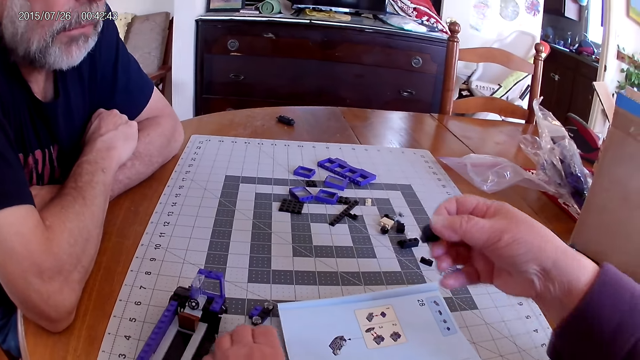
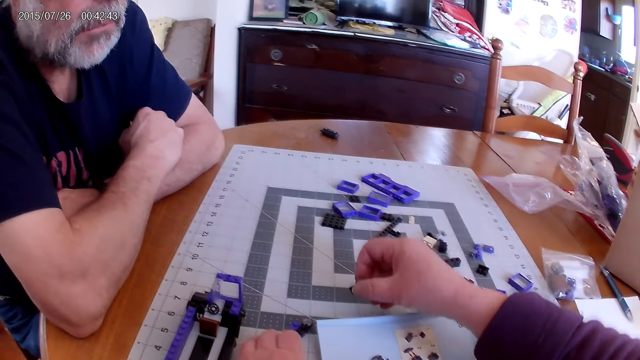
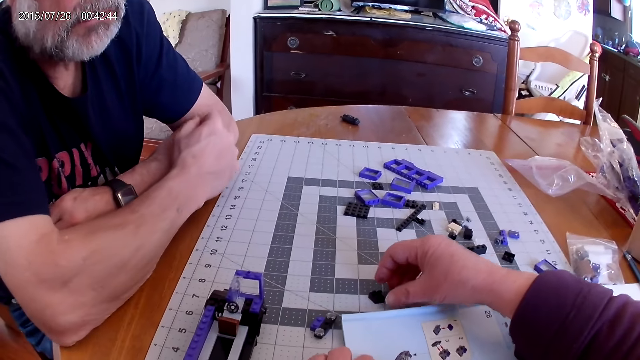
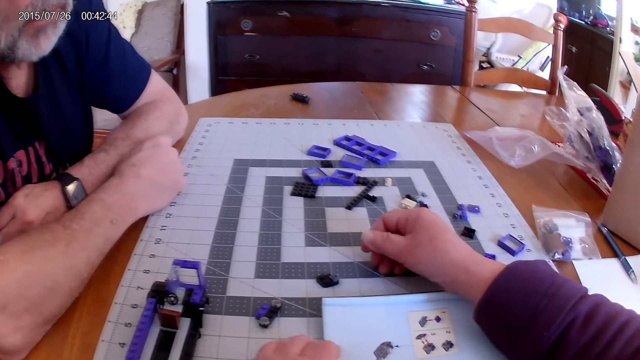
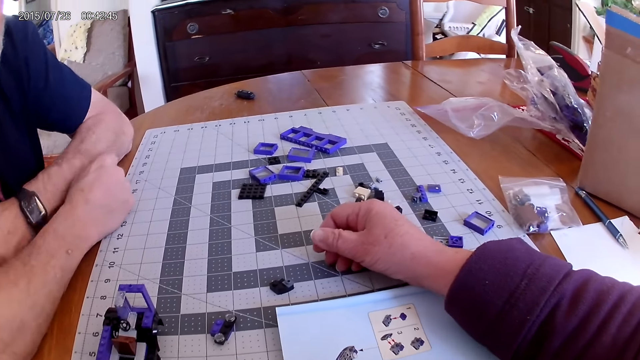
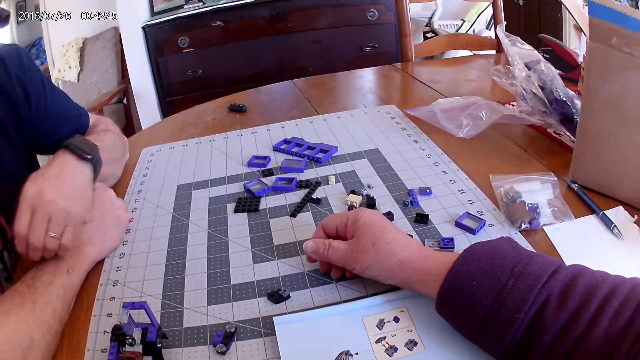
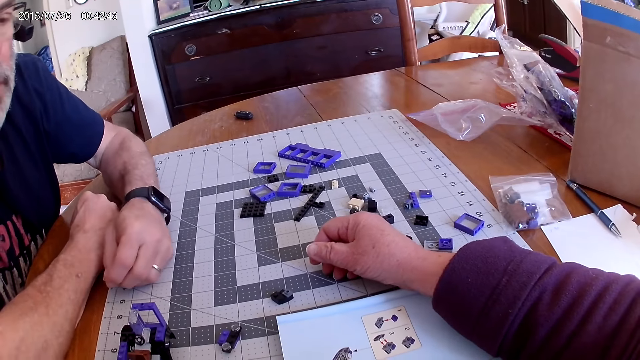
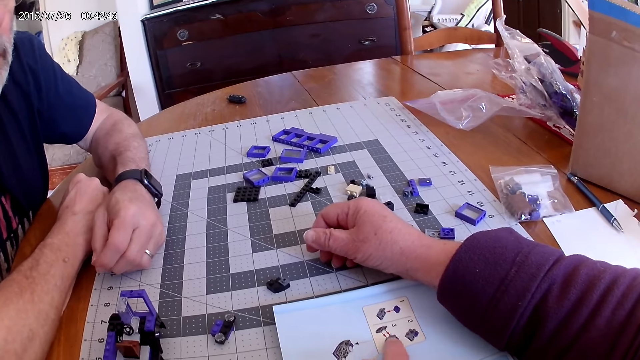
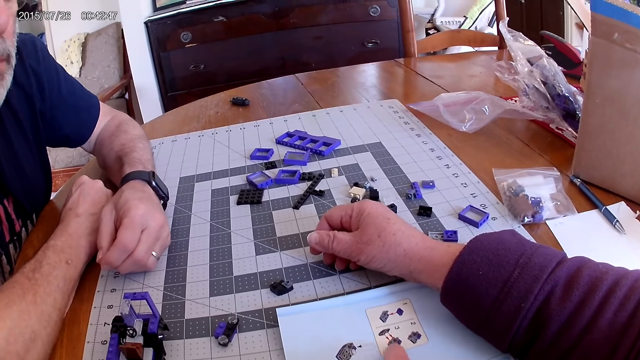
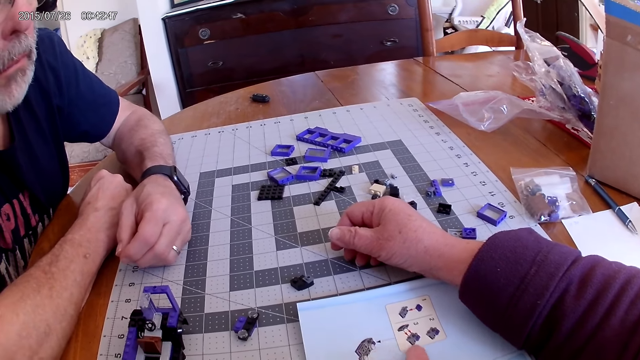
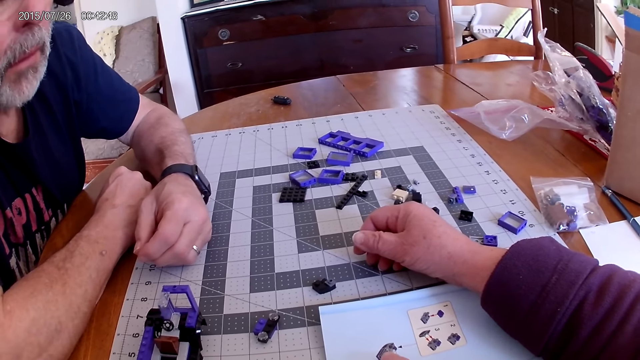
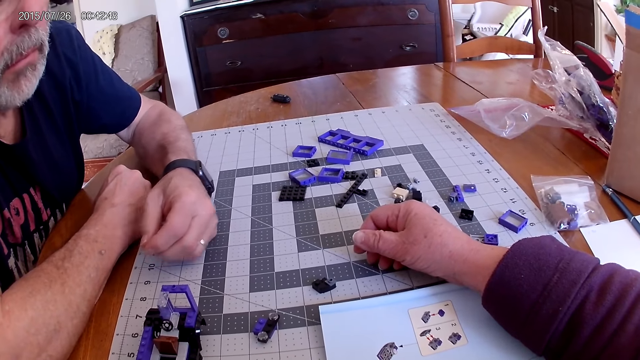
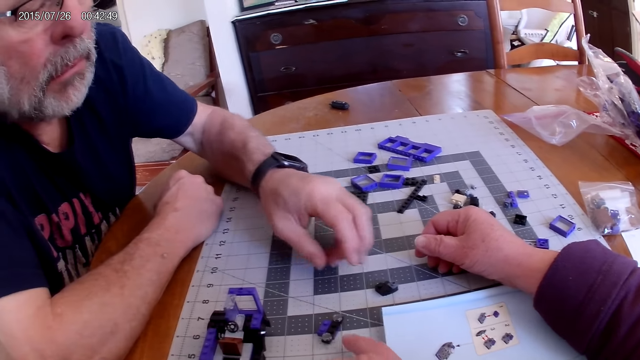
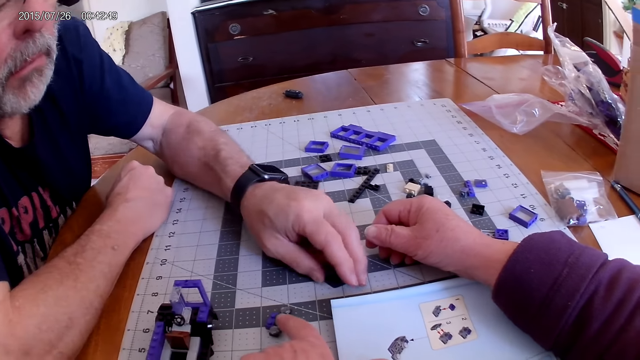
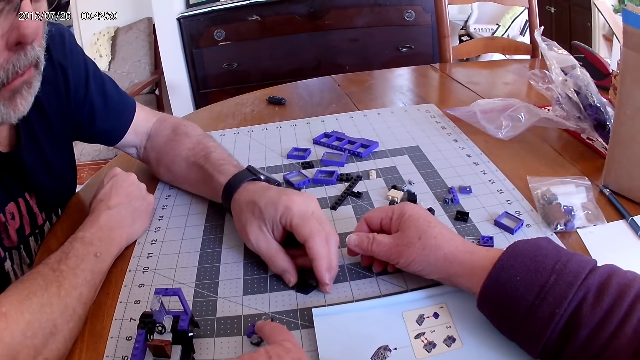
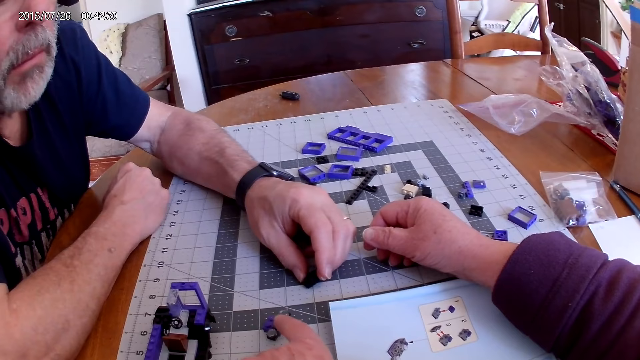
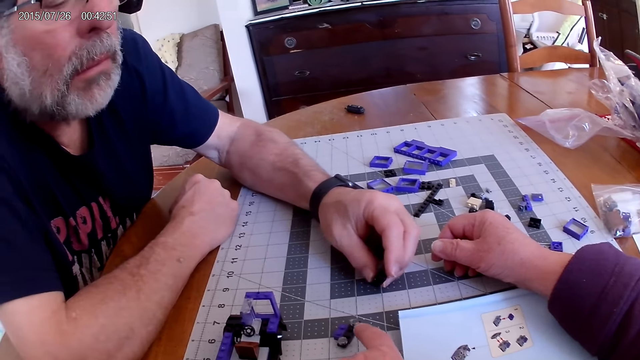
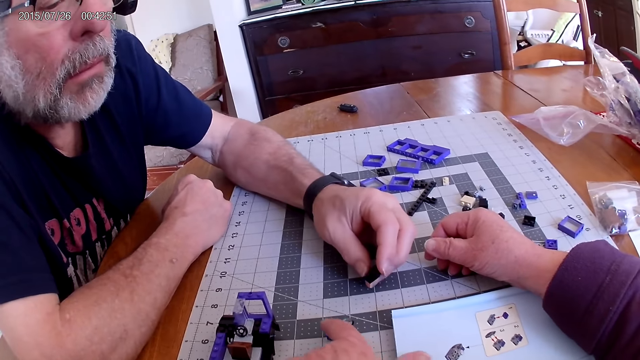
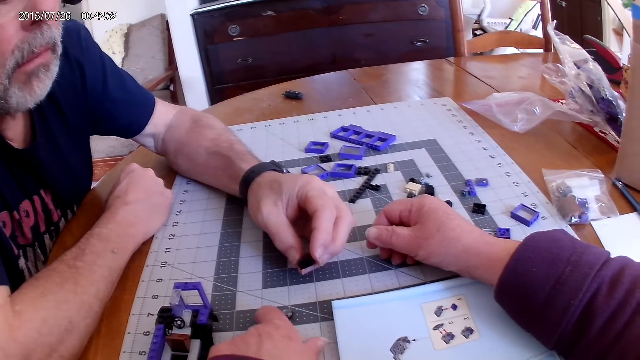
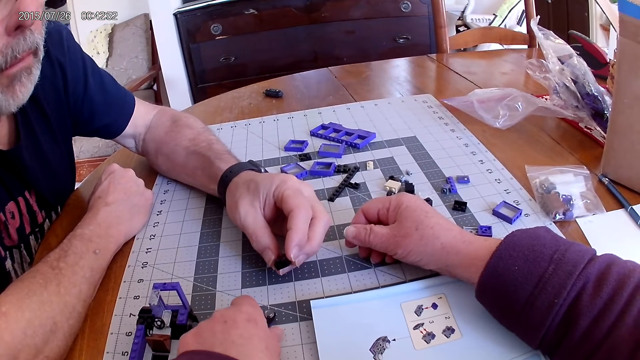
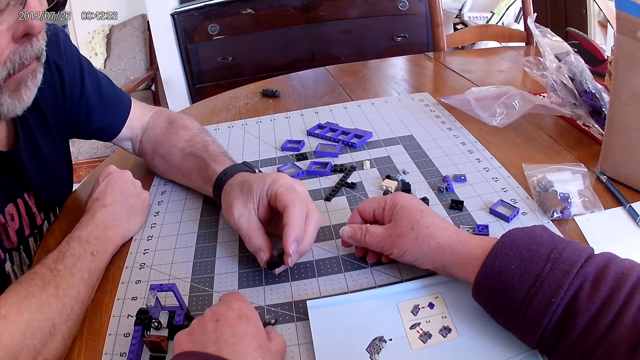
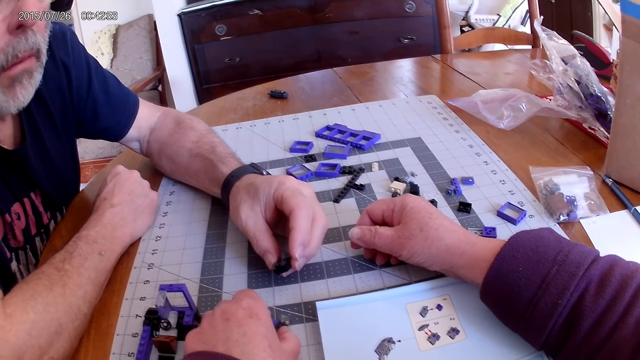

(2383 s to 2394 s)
The camera wearer places the fixed plastic pieces on the table. They look at the instructional manual book. A man picks the plastic piece from the table.

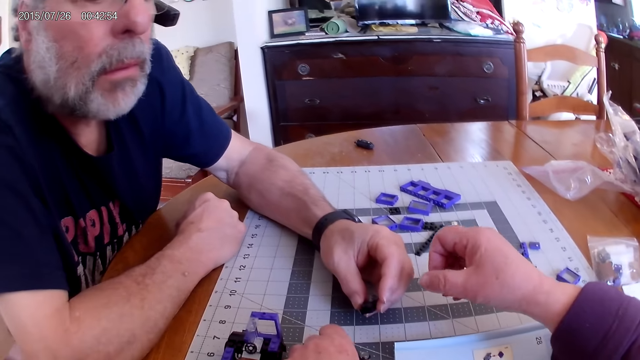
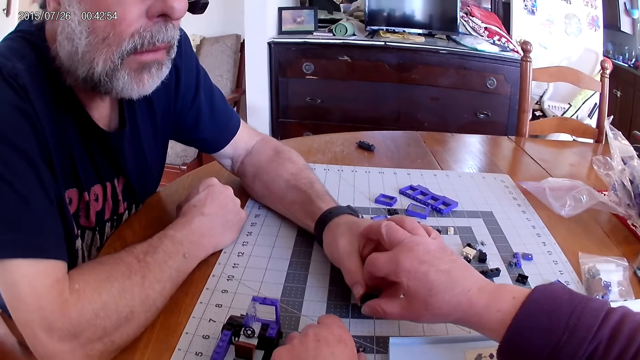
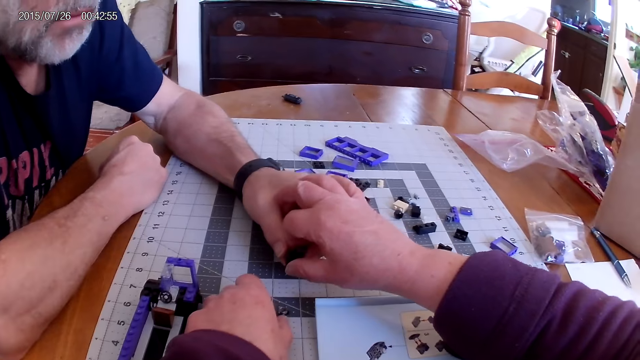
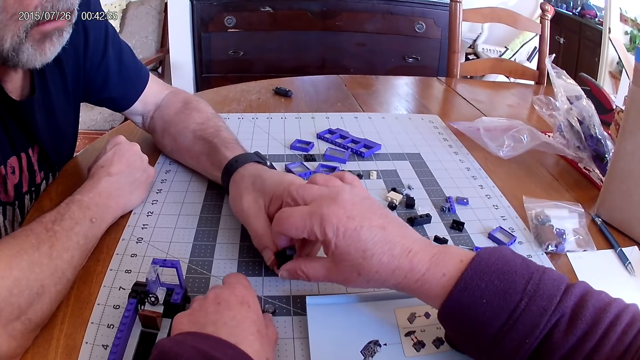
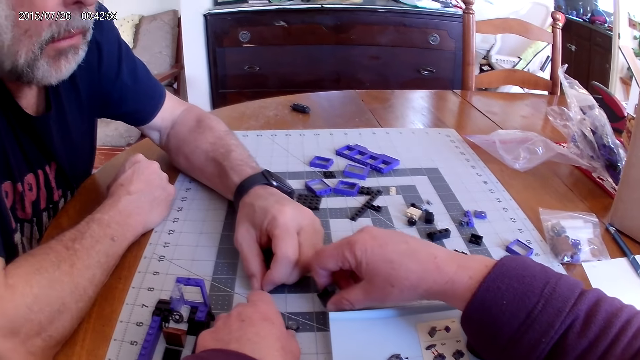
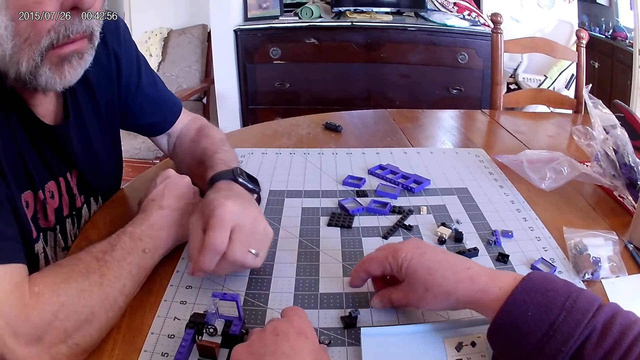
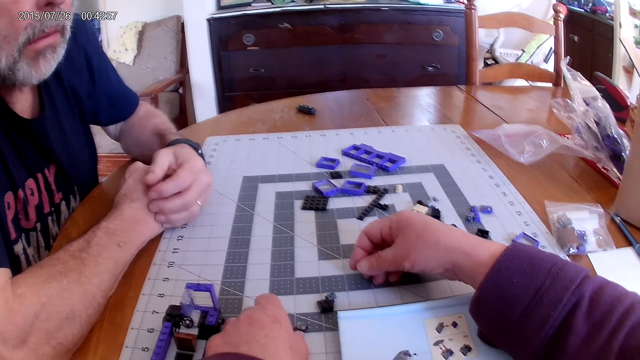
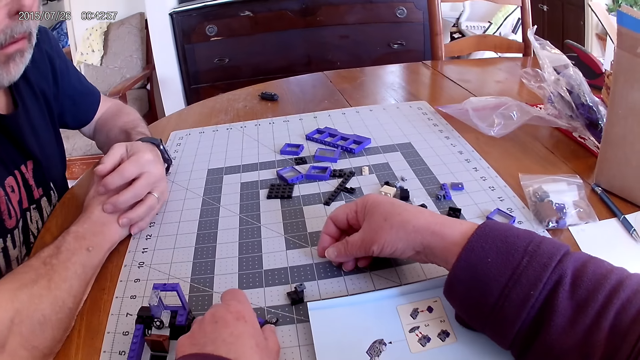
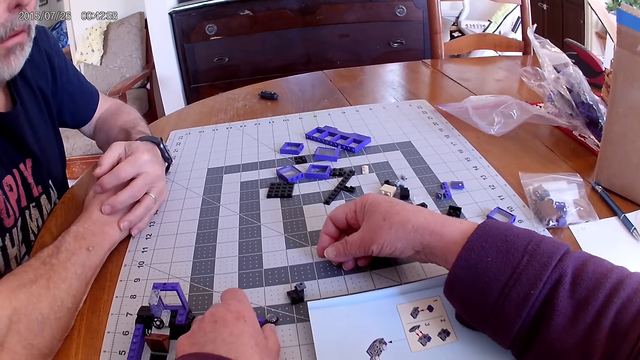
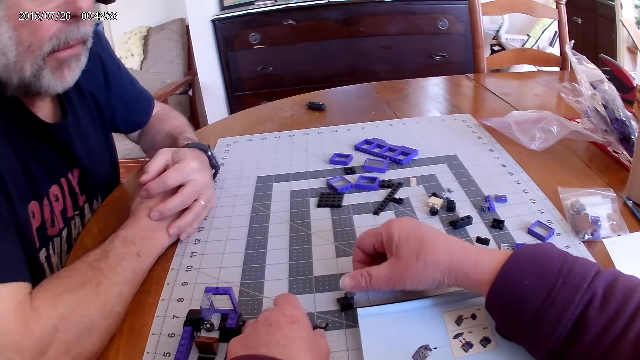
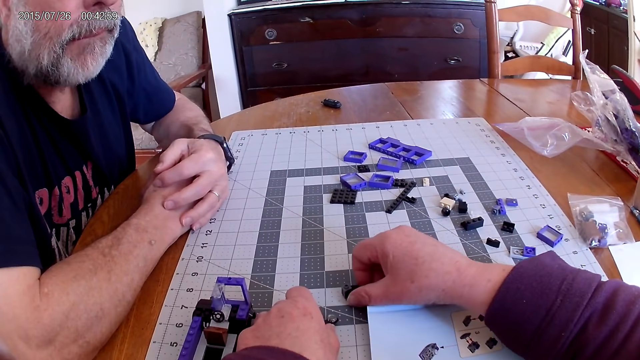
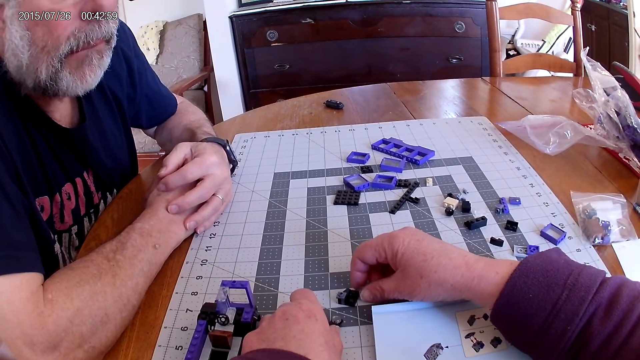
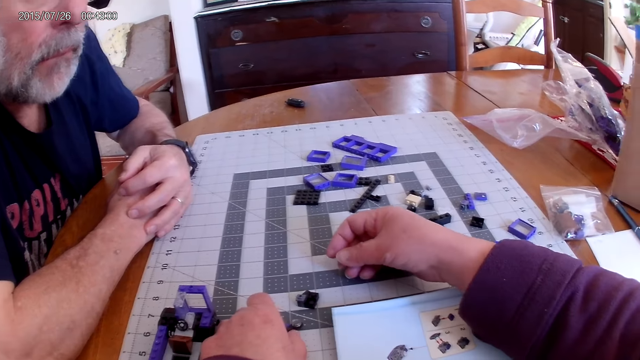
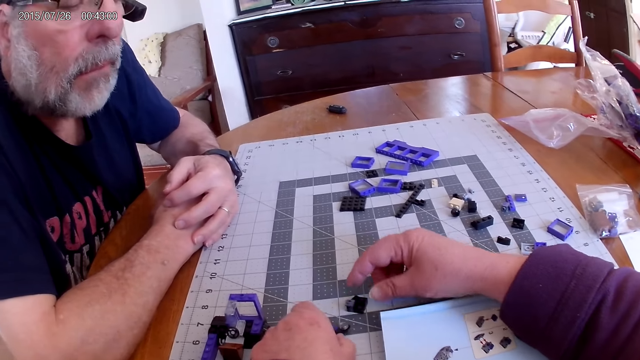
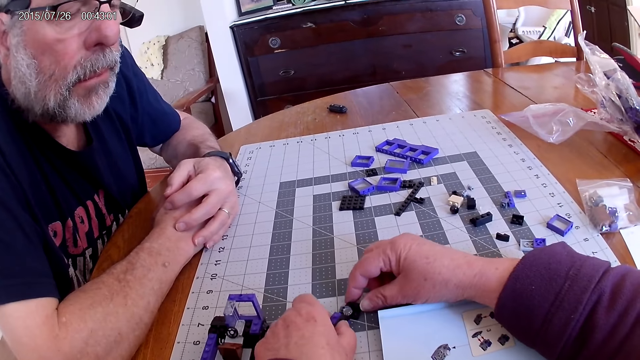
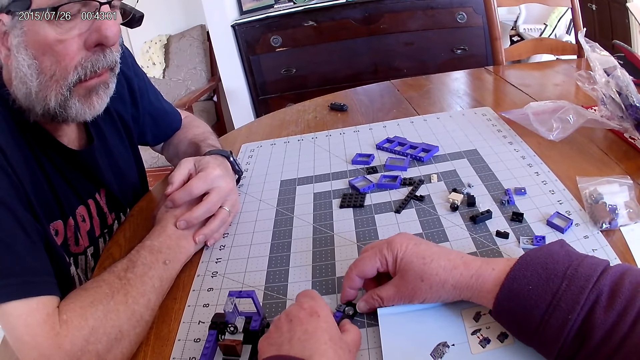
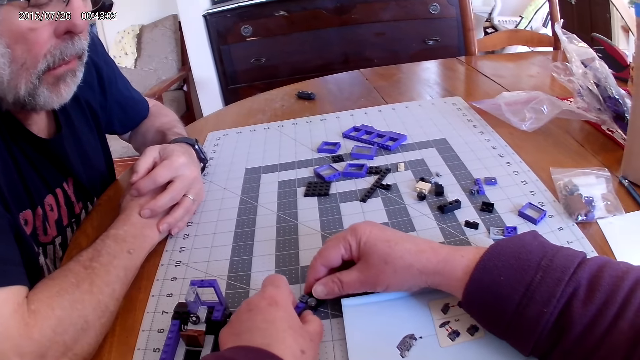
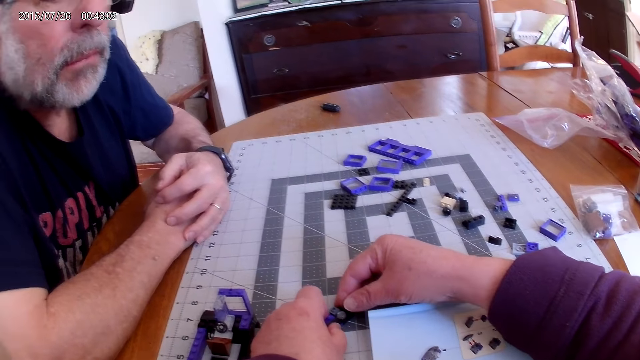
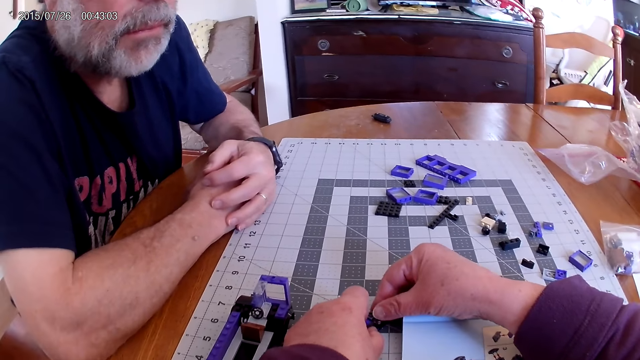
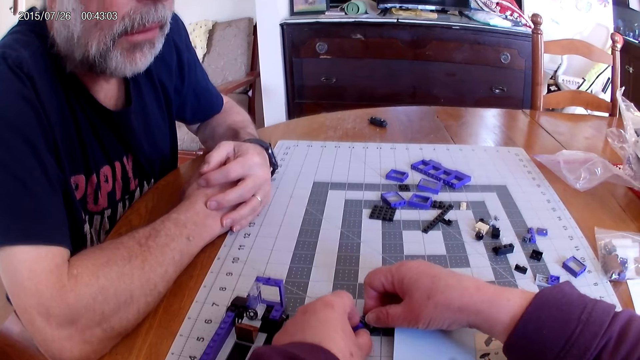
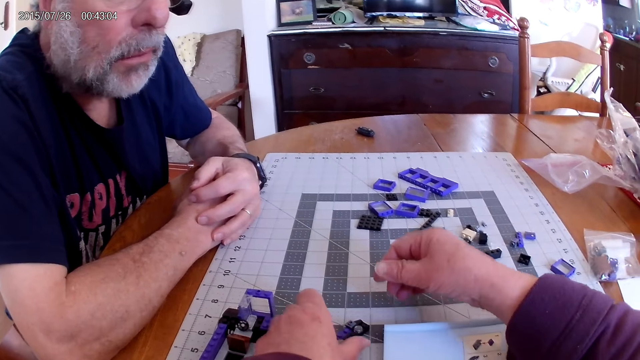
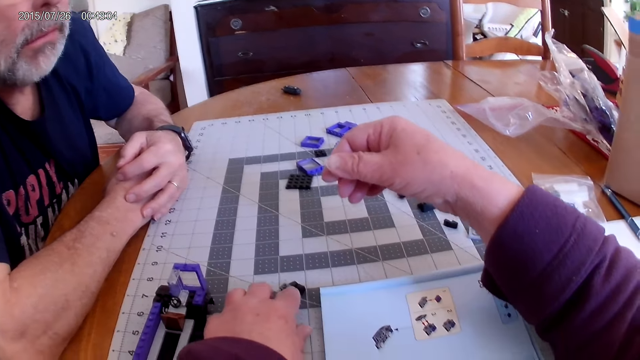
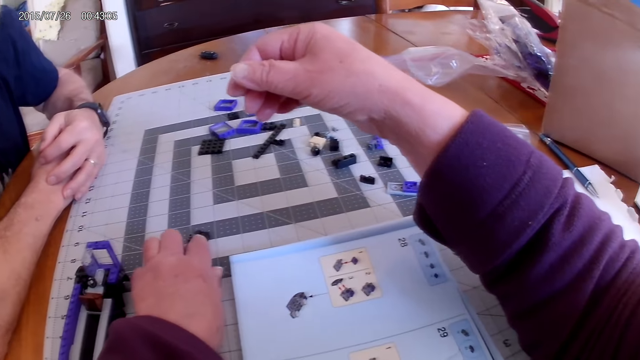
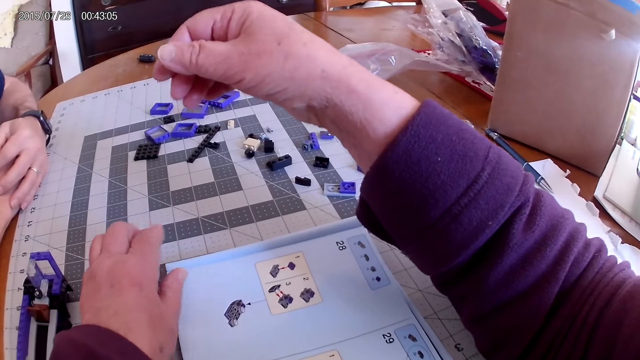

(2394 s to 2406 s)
The camera wearer picks the plastic pieces from the table. They look at the instructional manual book. They fix the plastic pieces together.
